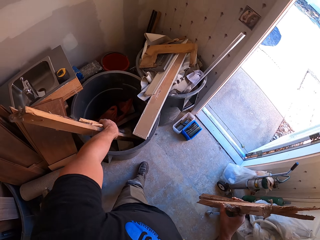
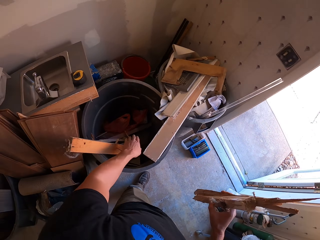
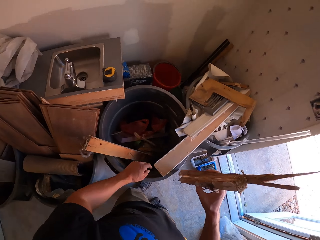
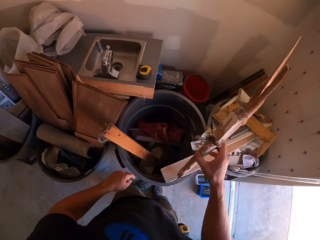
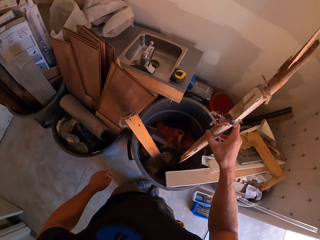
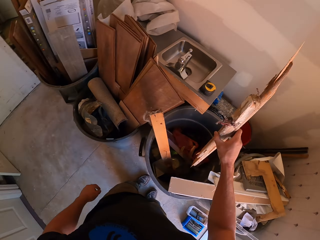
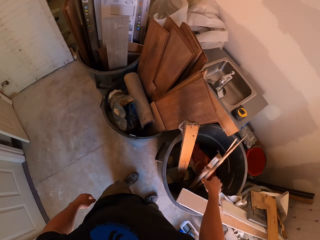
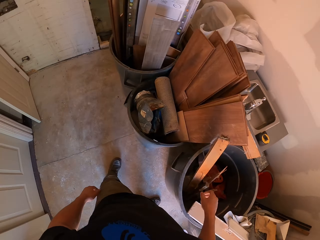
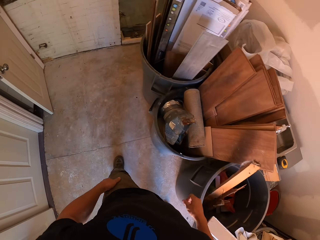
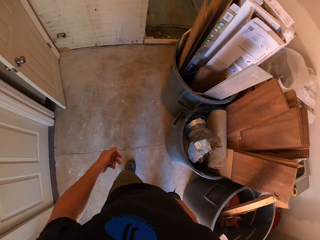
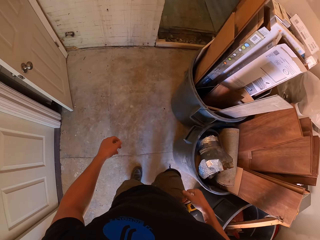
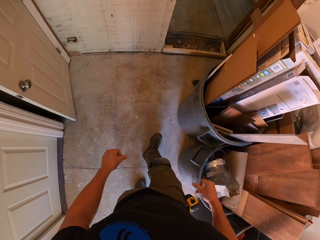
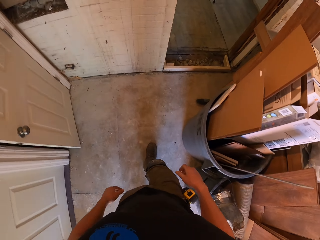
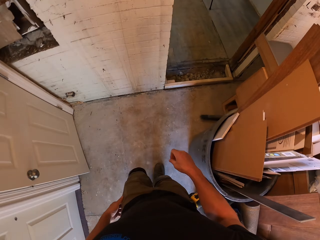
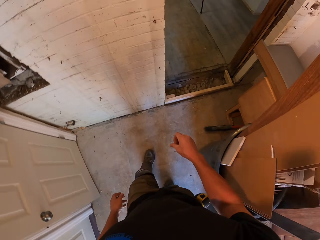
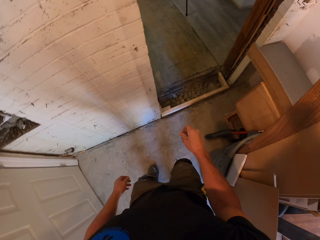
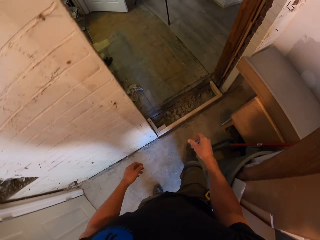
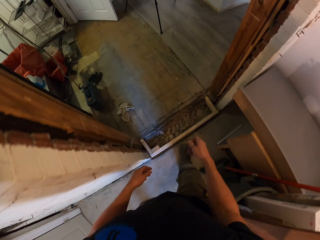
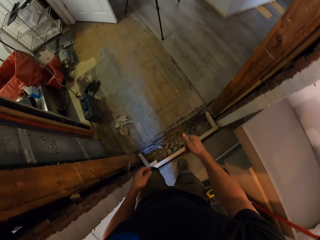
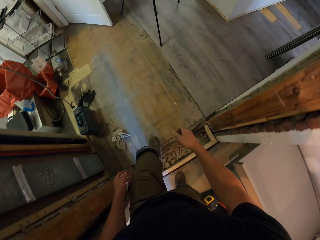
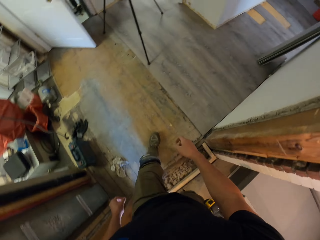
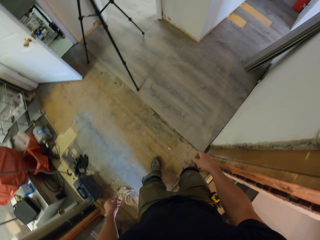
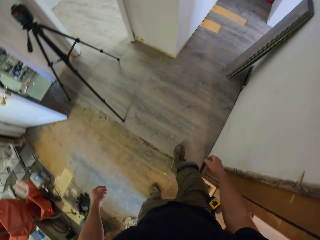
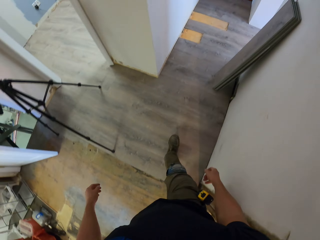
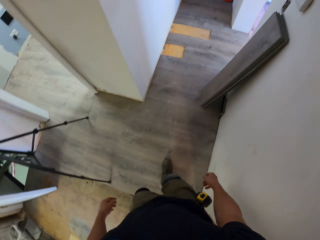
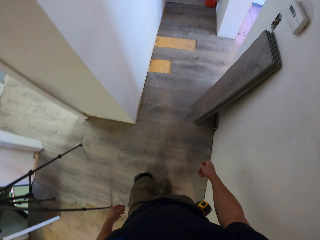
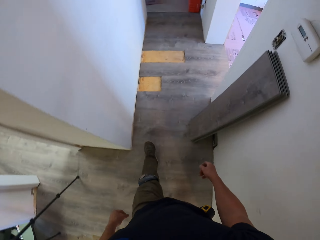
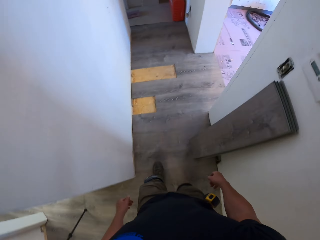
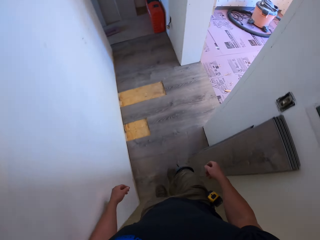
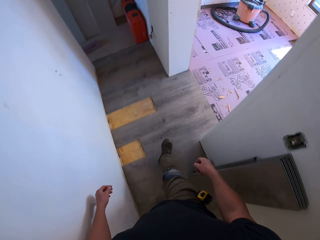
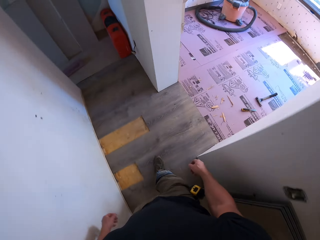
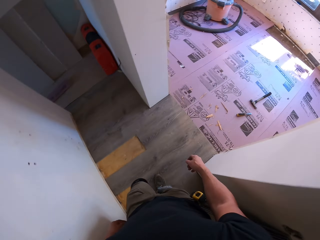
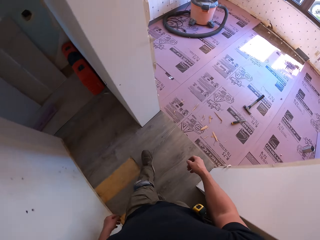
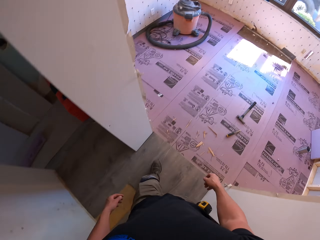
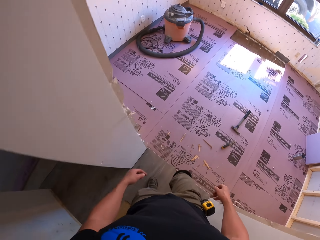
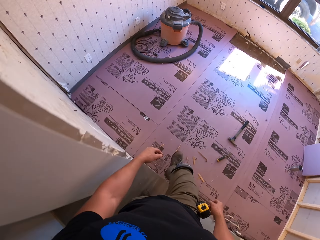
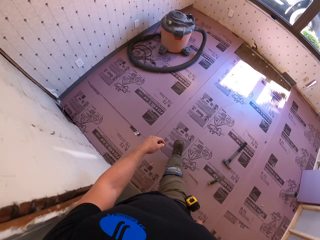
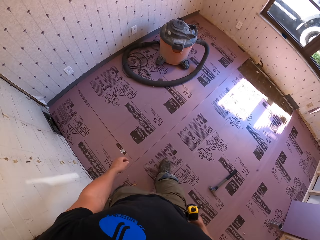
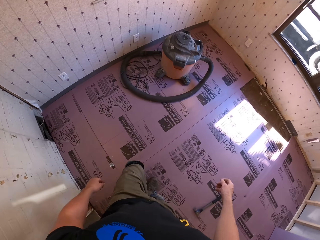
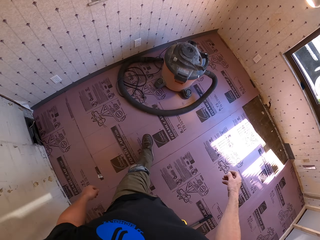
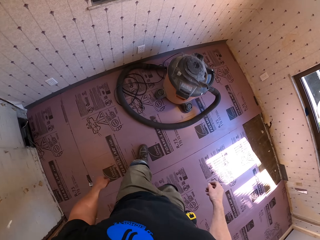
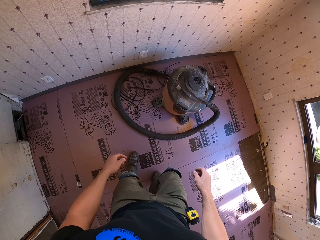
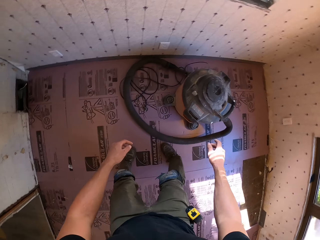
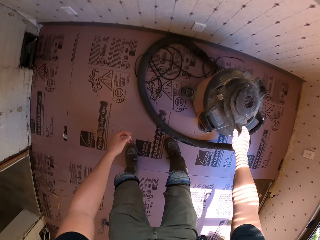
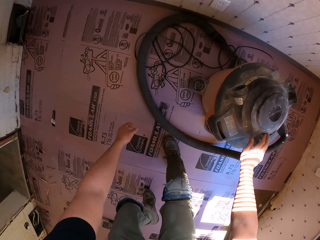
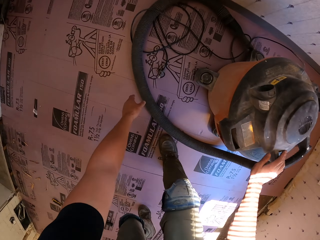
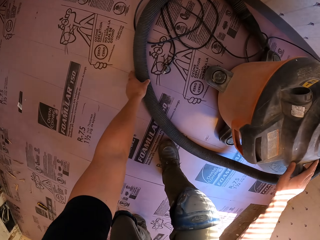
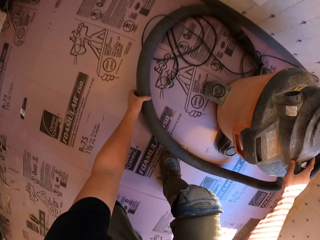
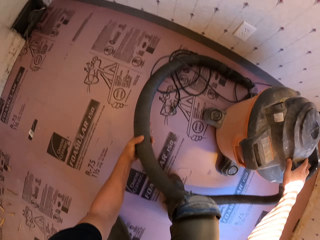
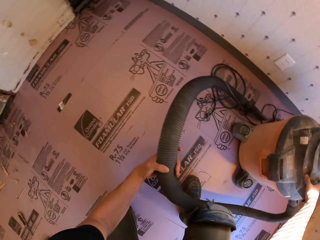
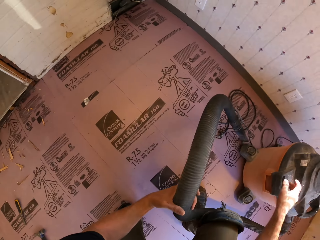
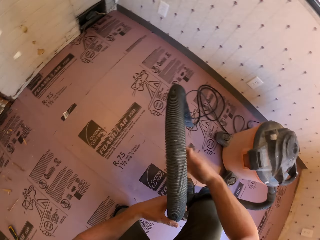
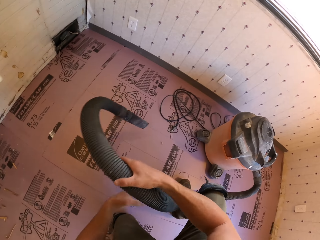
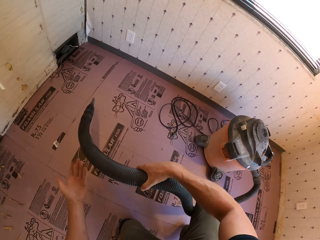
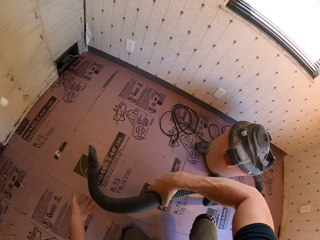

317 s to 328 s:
The camera wearer throws pieces of wood inside a dustbin. They look around and walk around a room. They hold the vacuum machine. They pick up the vacuum cleaner. They hold the vacuum pipe with the left hand. They hold the vacuum pipe with both hands.

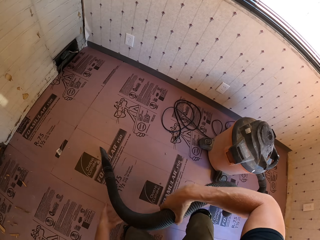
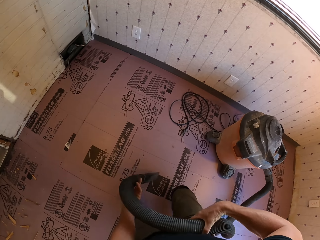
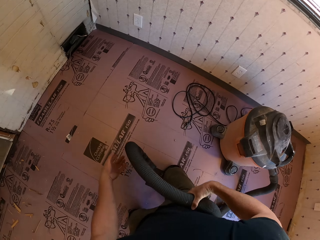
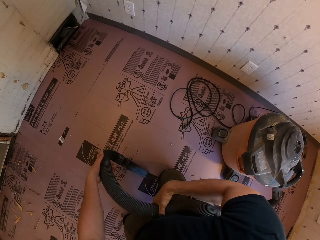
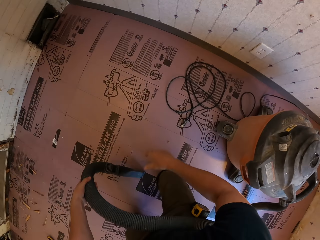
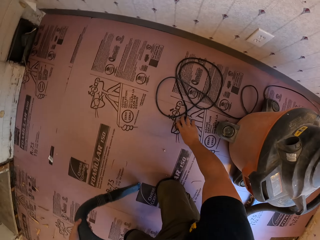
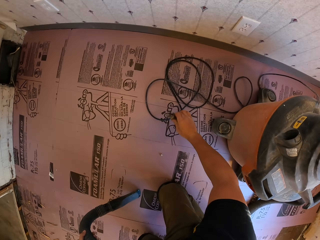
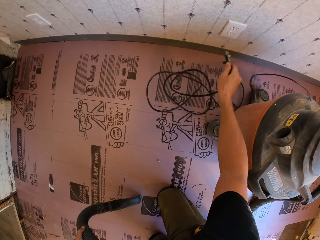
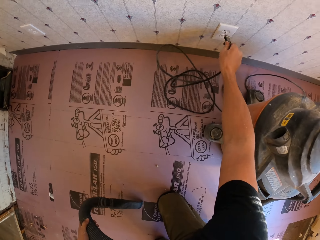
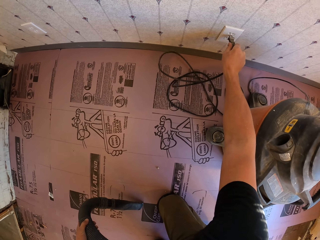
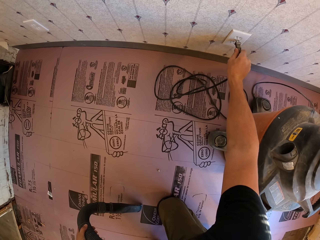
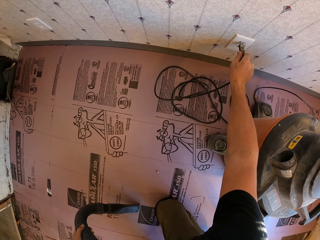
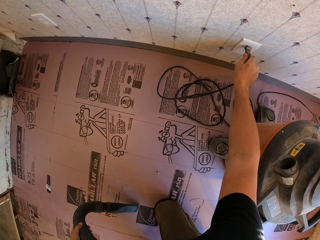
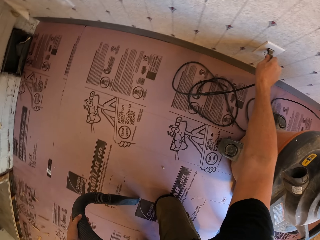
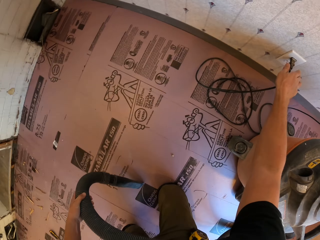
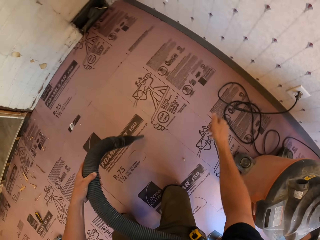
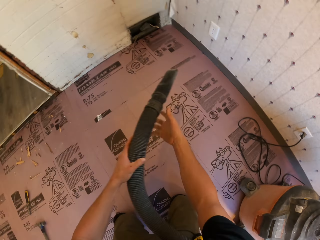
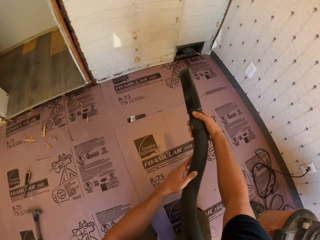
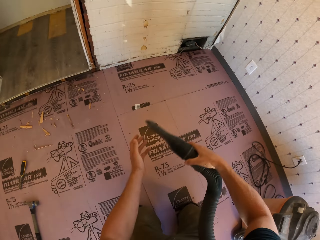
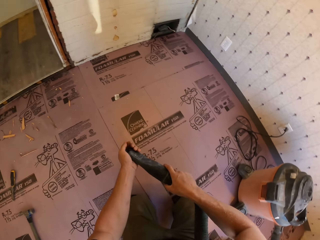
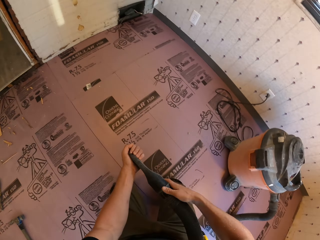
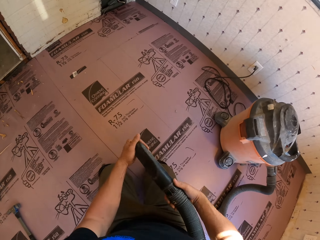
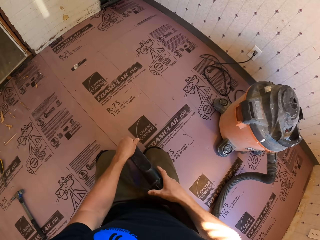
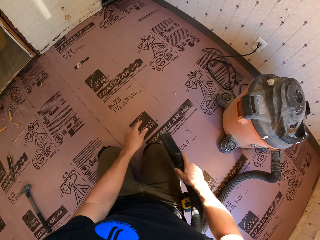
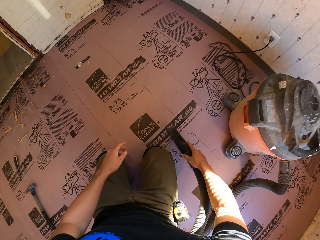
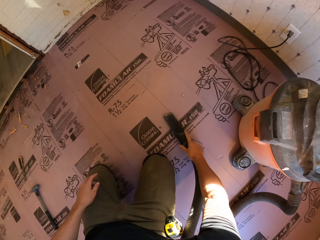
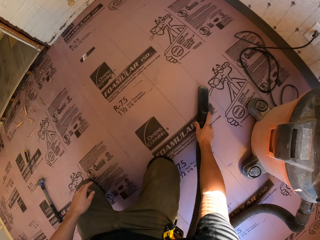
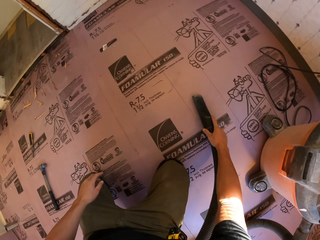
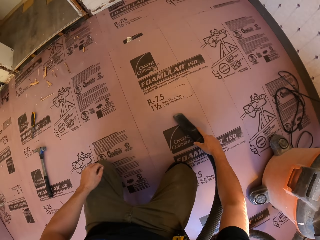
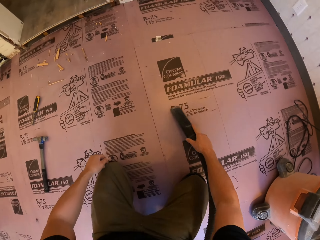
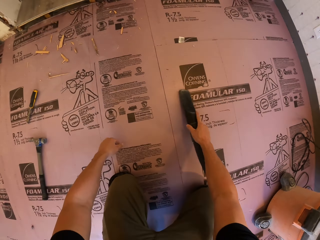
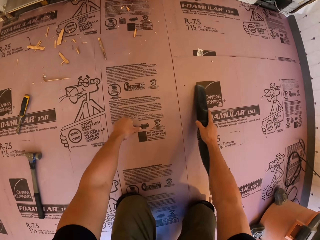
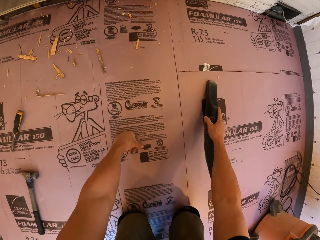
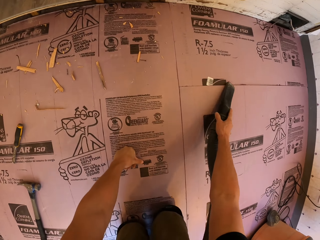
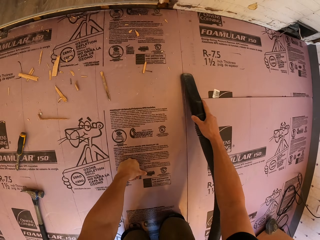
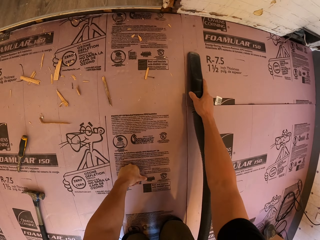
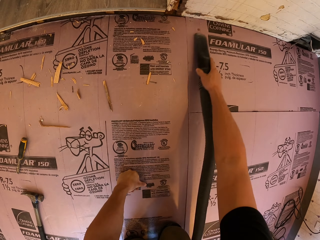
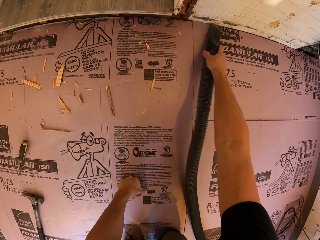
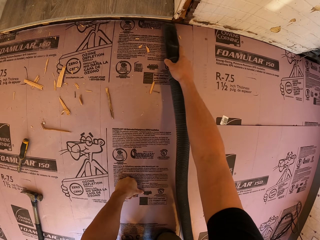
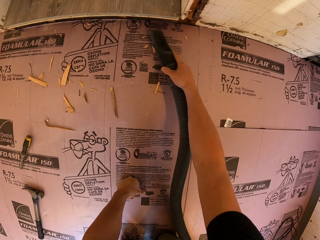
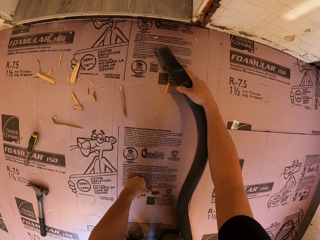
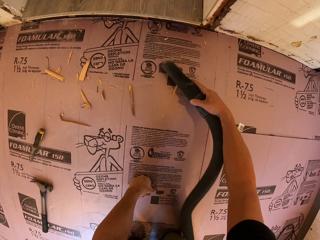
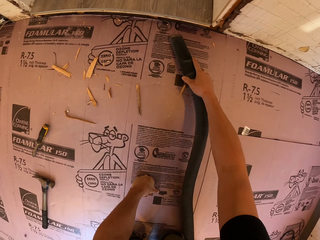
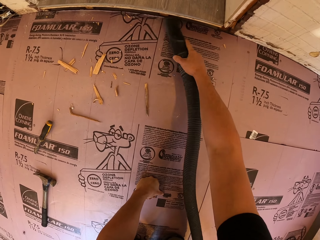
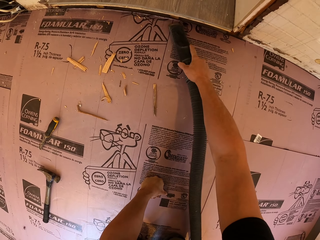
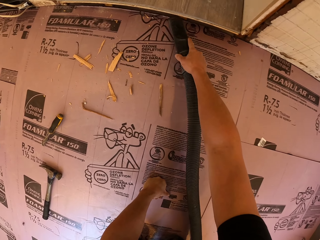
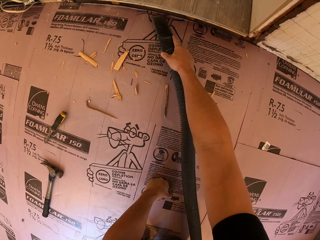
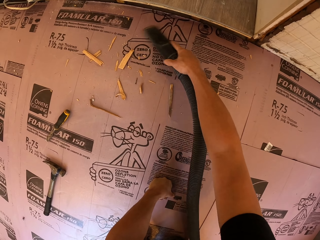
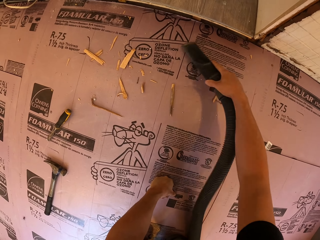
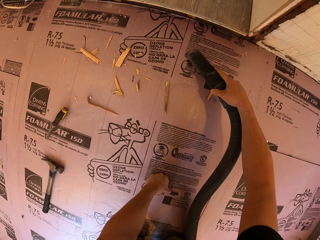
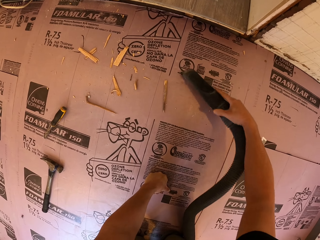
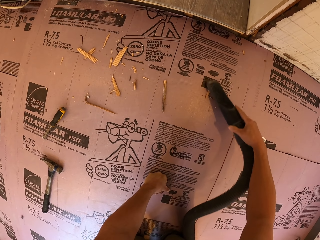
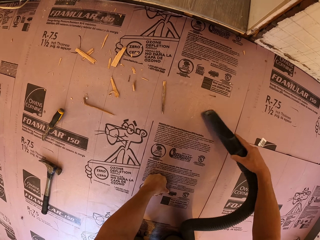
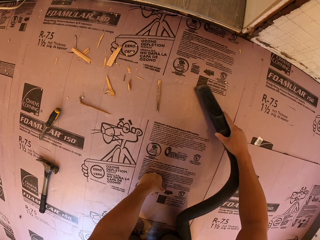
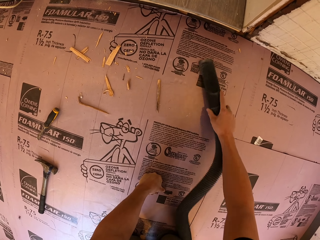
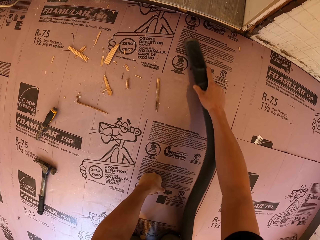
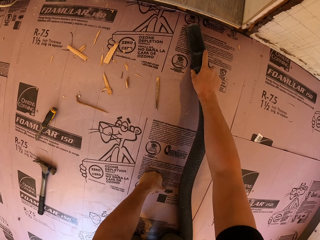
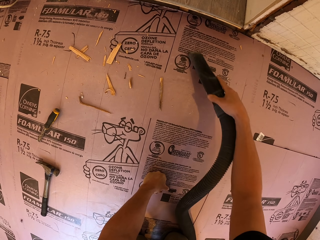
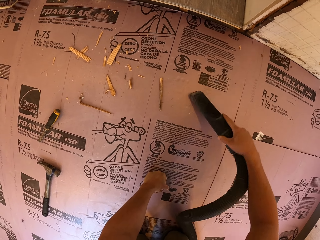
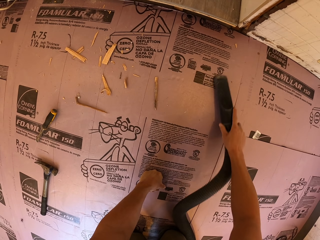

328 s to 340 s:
The camera wearer holds an air vacuum cleaner. They hold the plug of the vacuum machine. They connect the vacuum cleaner wire to a socket. They look around. They clean the nozzle of the vacuum pipe with the left hand. They hold the vacuum cleaner. They vacuum the floor.
